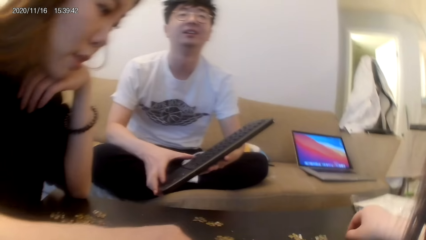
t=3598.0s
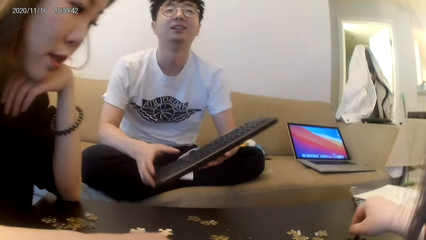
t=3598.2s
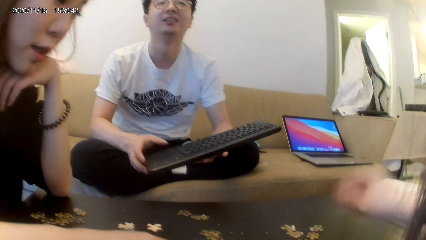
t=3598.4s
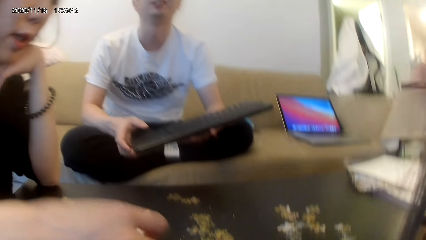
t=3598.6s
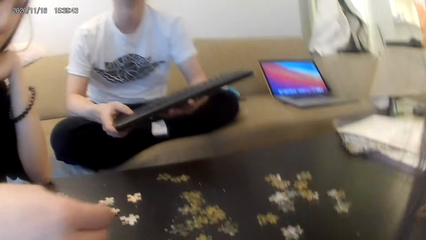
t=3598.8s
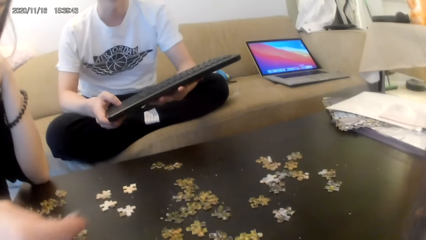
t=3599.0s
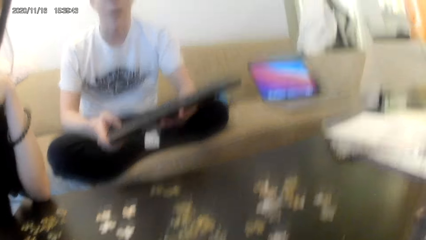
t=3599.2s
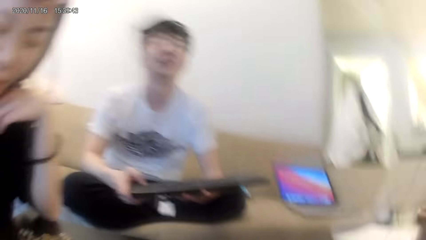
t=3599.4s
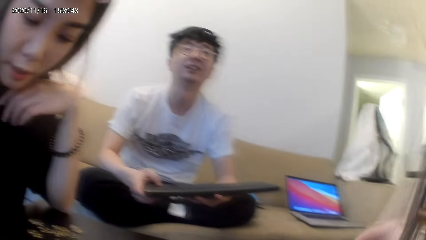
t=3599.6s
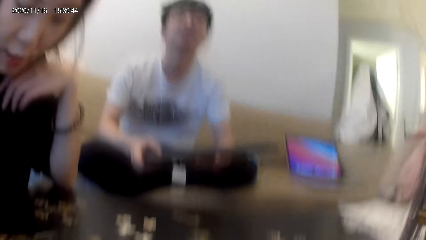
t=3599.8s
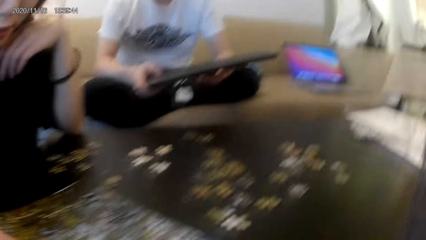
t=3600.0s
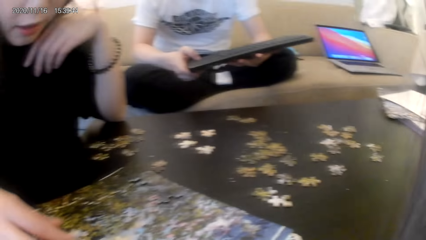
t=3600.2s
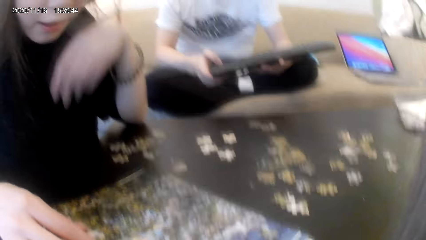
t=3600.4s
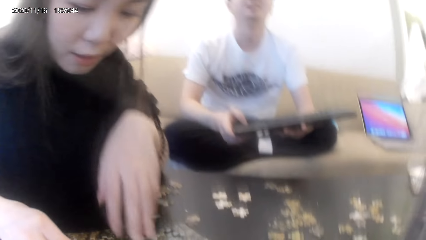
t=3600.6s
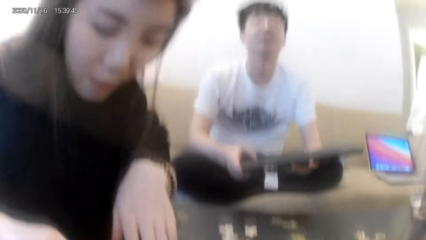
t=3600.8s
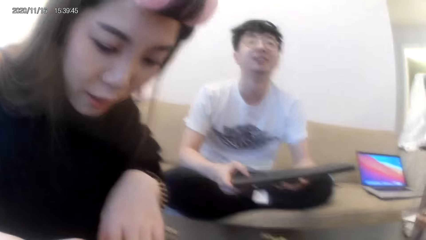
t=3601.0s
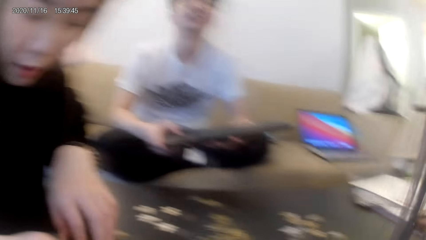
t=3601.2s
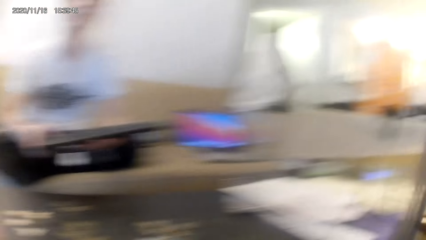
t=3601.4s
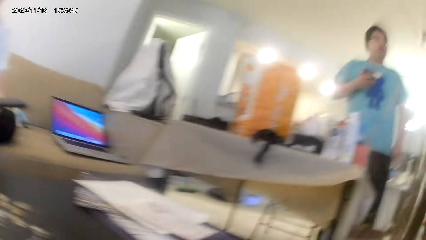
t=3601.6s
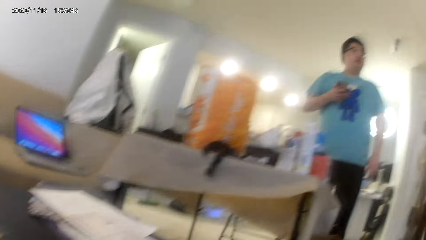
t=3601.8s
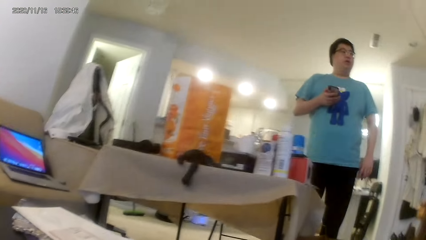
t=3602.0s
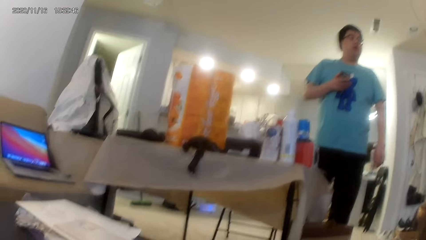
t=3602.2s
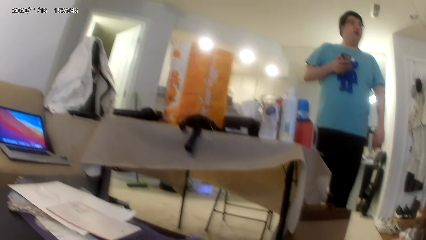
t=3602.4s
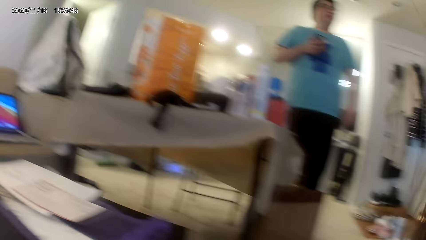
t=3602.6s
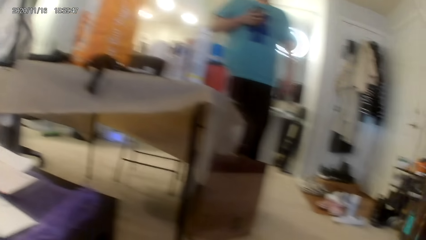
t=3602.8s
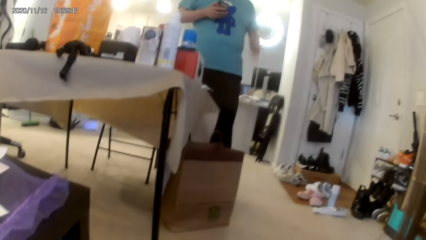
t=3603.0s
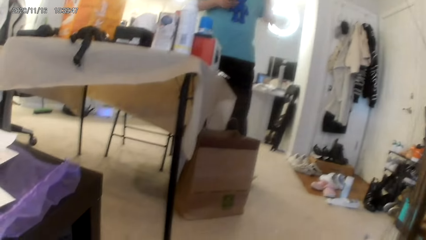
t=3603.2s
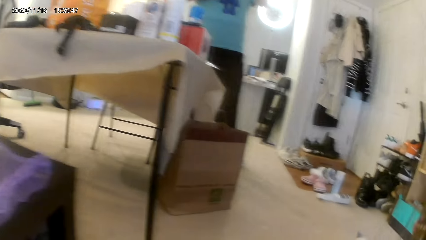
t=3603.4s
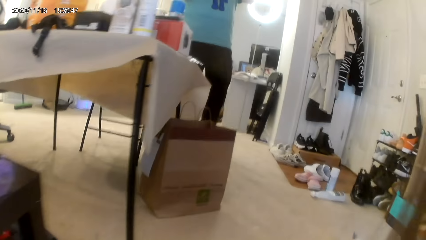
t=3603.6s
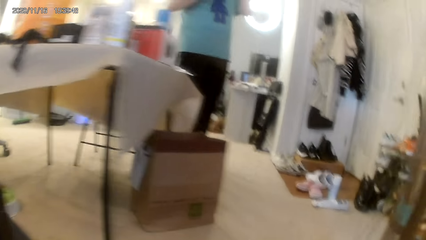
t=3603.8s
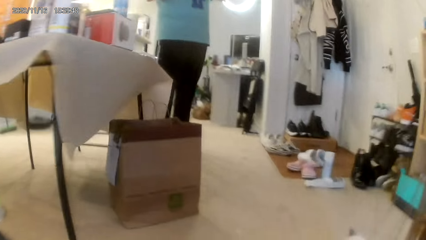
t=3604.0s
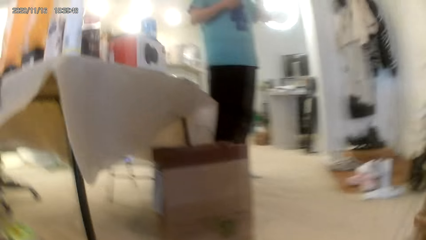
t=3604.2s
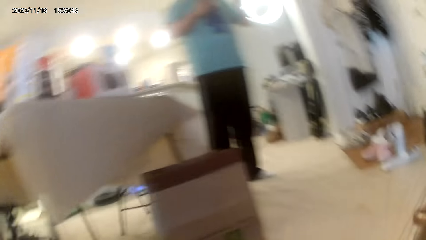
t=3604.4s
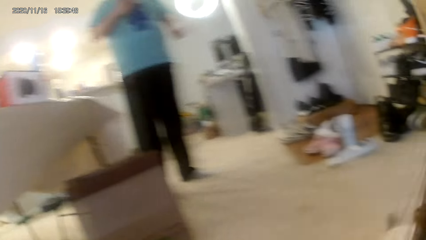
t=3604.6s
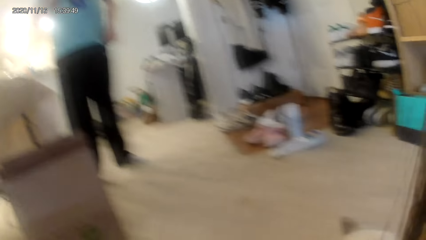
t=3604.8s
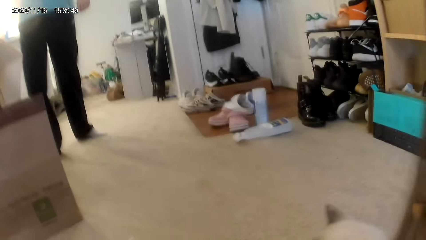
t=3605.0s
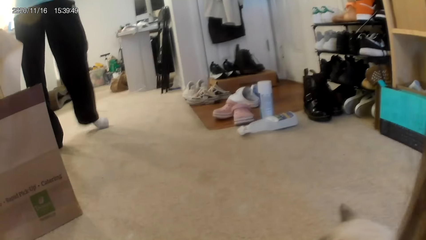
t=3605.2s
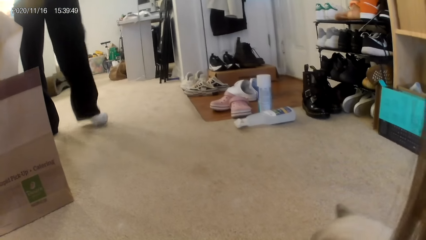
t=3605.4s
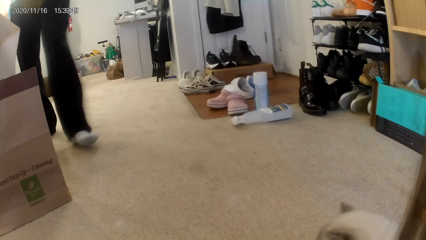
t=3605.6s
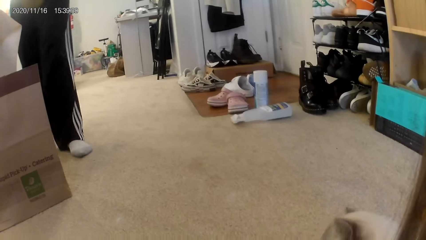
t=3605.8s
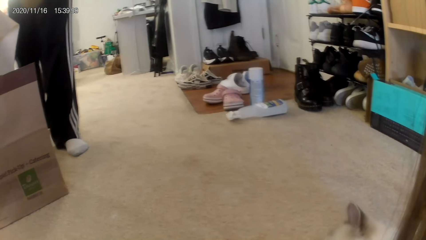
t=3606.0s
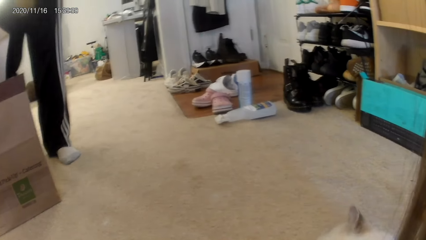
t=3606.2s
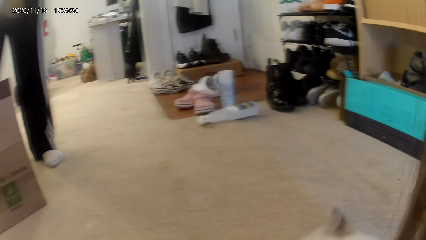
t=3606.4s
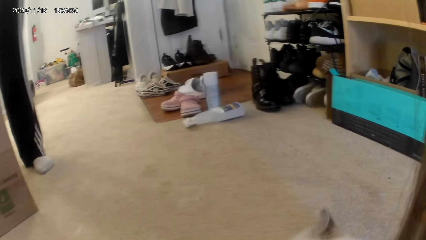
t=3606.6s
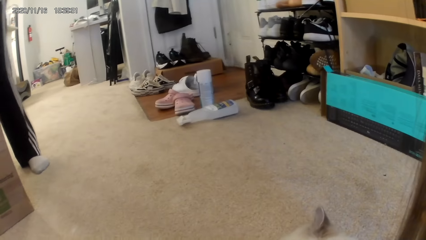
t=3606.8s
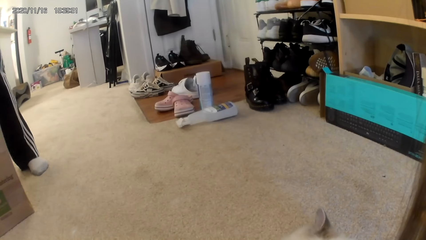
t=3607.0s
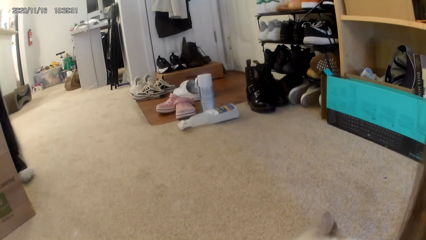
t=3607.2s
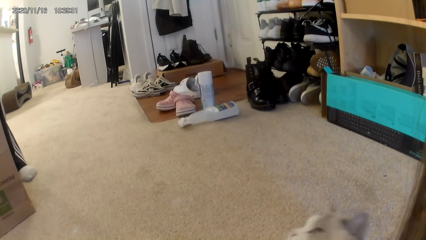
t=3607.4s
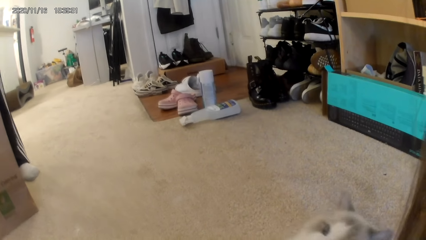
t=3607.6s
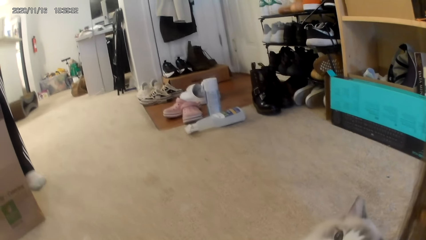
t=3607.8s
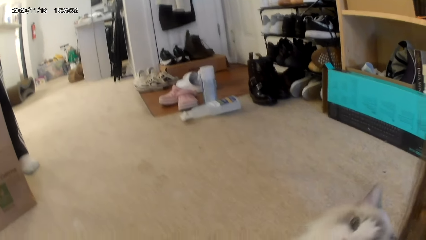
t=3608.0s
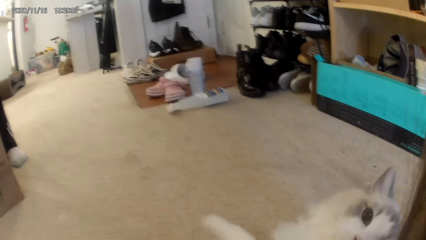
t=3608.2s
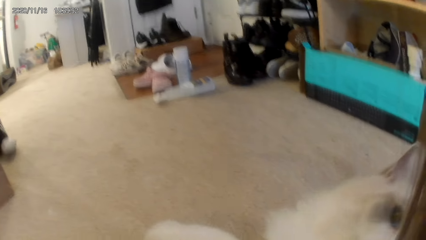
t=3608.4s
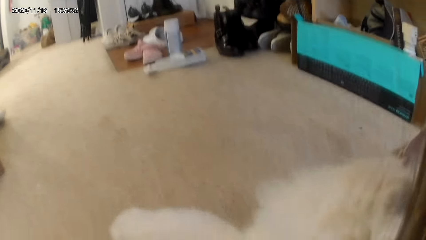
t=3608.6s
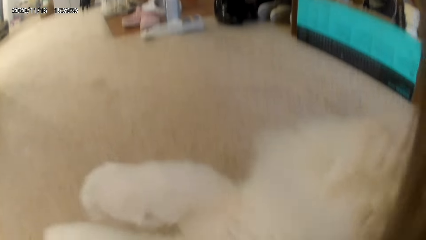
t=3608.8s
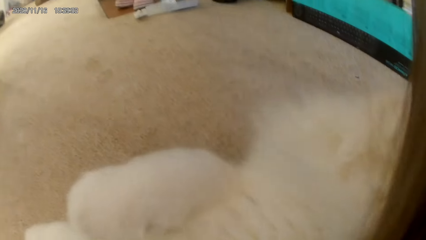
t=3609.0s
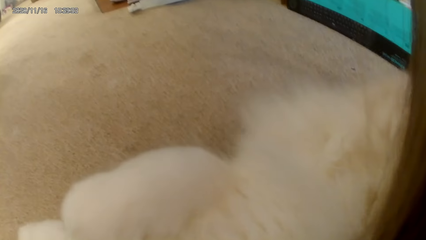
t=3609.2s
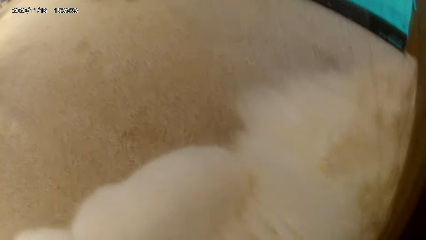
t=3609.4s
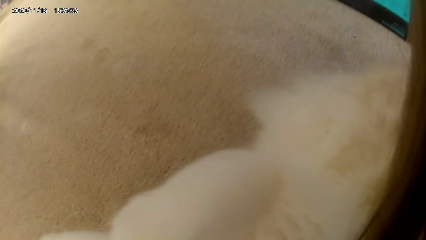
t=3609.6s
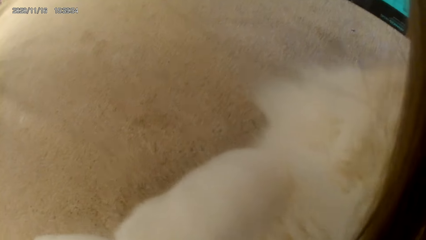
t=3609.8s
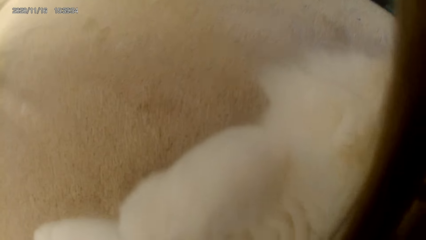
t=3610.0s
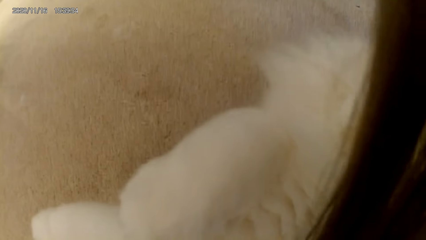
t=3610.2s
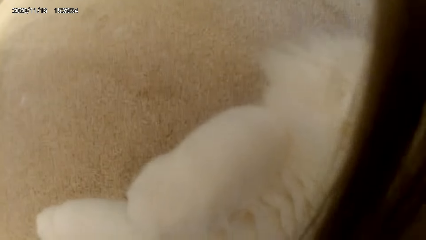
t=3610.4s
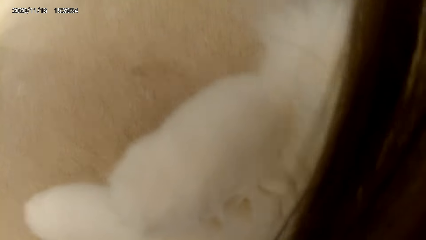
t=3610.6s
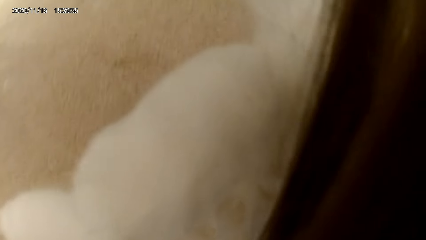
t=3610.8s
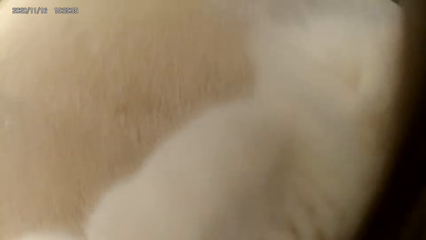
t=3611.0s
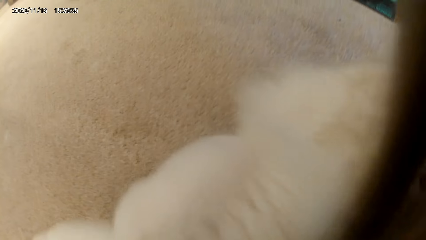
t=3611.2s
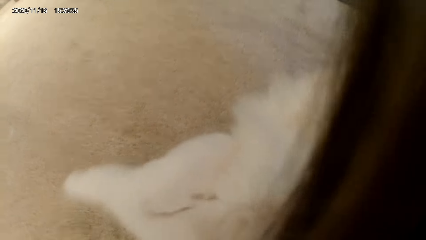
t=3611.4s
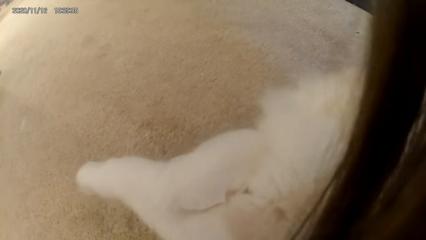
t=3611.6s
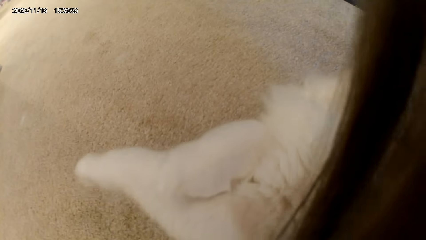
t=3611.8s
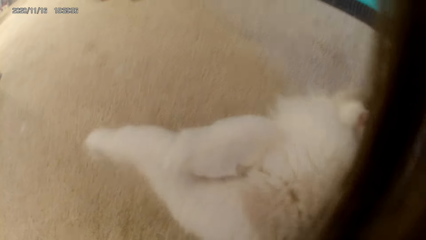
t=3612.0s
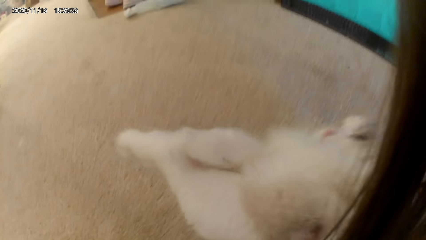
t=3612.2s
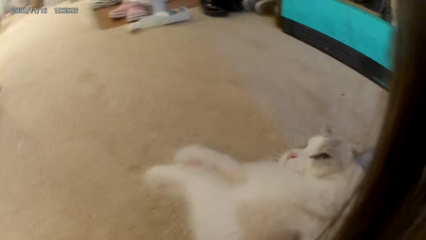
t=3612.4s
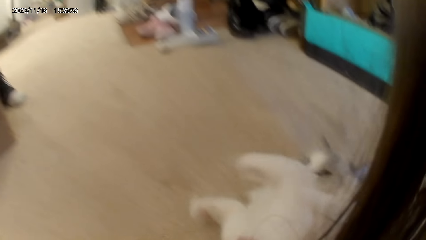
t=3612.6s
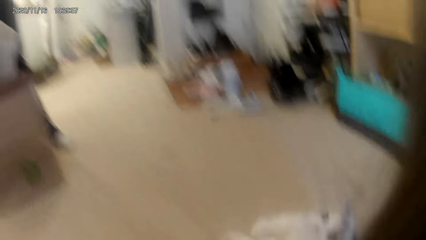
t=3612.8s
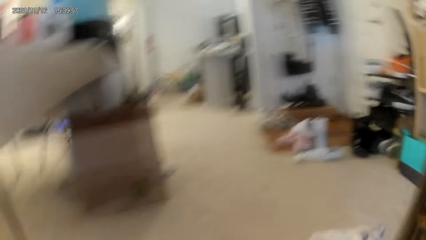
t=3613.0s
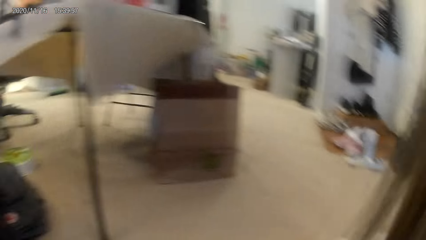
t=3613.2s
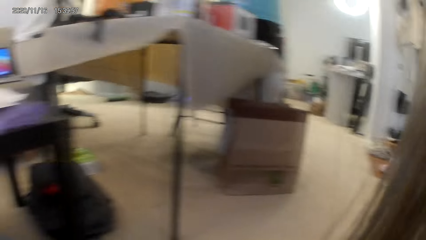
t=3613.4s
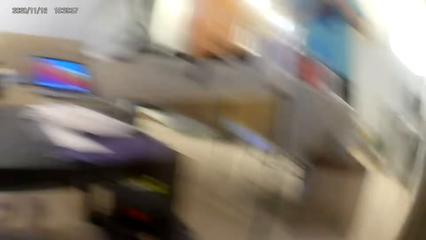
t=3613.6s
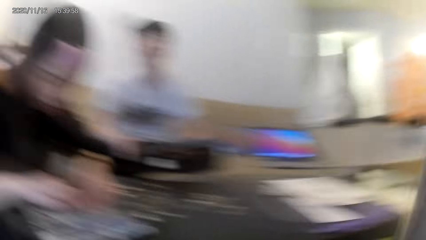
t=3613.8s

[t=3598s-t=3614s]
A woman holds on the chin. Another woman fixes ribbon cuts on others. The camera wearer turns right. A man holds something. The camera wearer looks around. They hold a pet.
